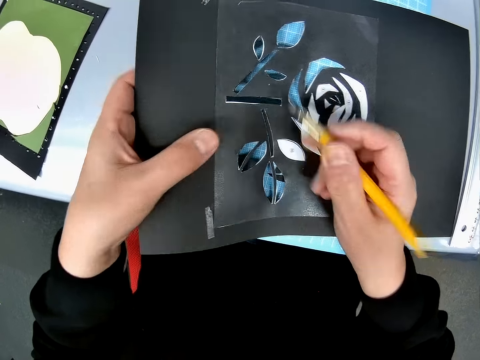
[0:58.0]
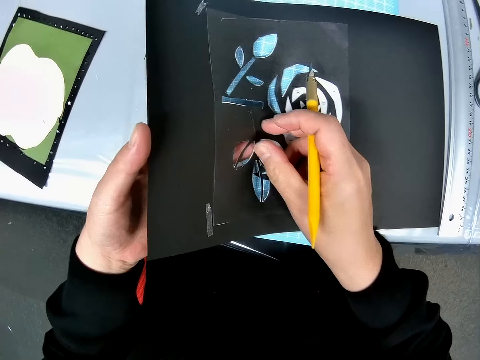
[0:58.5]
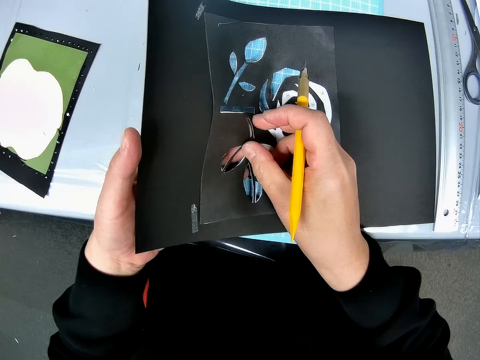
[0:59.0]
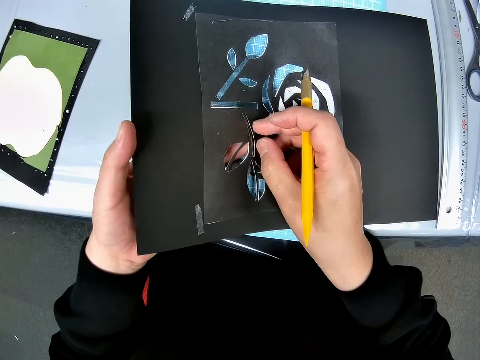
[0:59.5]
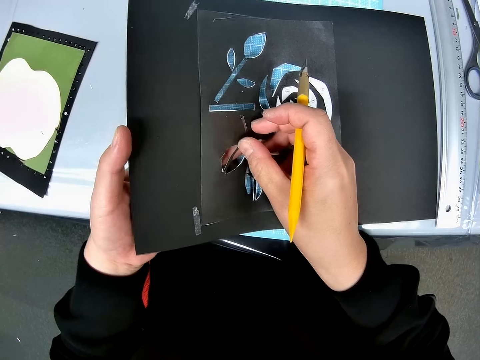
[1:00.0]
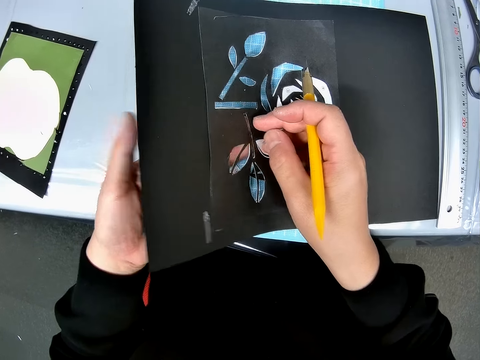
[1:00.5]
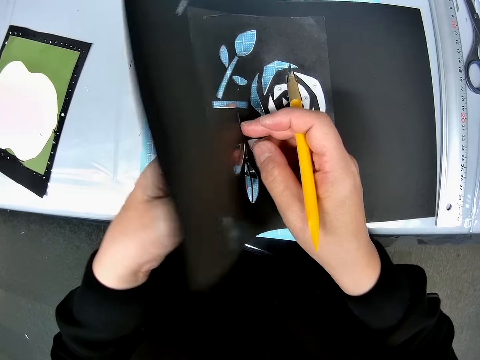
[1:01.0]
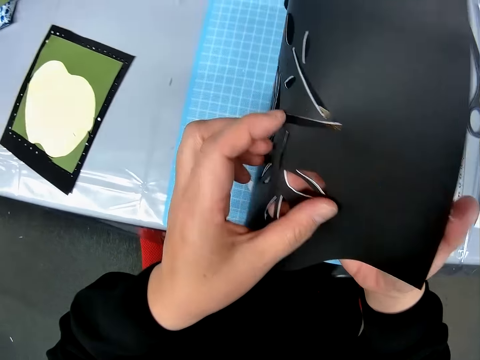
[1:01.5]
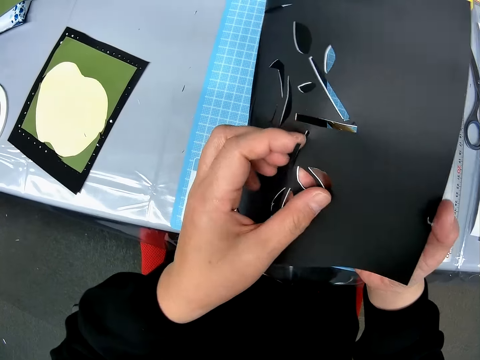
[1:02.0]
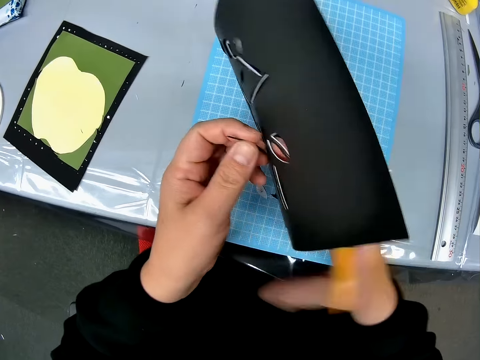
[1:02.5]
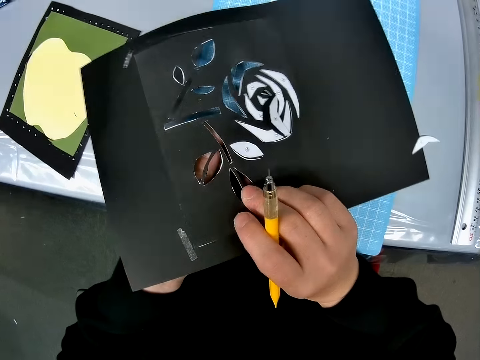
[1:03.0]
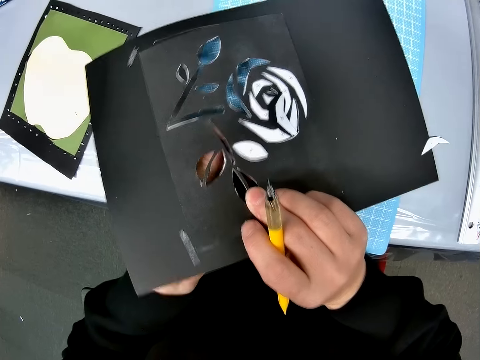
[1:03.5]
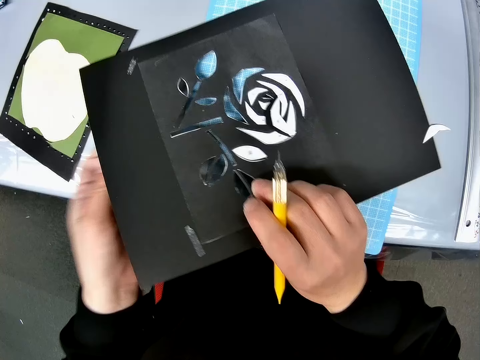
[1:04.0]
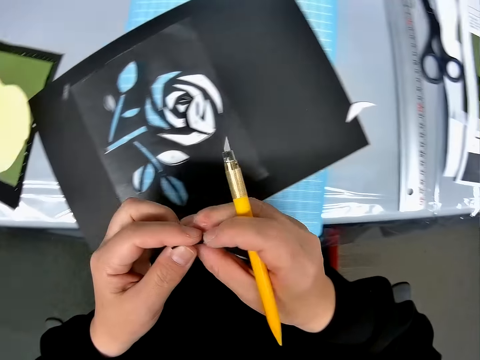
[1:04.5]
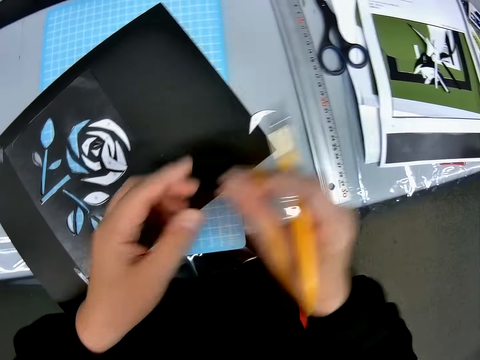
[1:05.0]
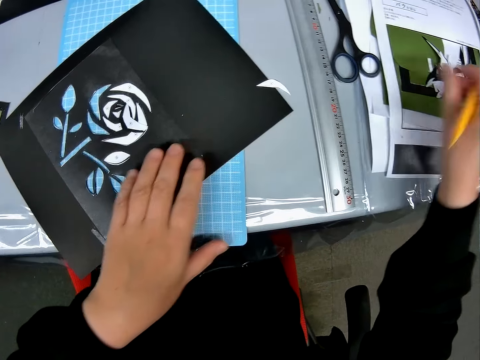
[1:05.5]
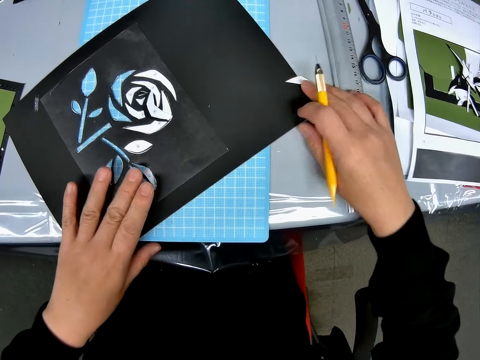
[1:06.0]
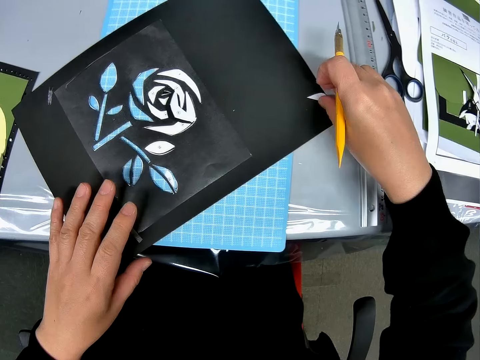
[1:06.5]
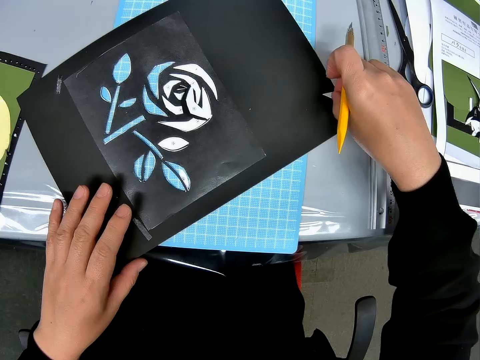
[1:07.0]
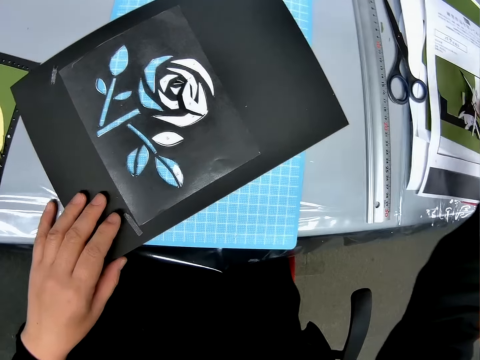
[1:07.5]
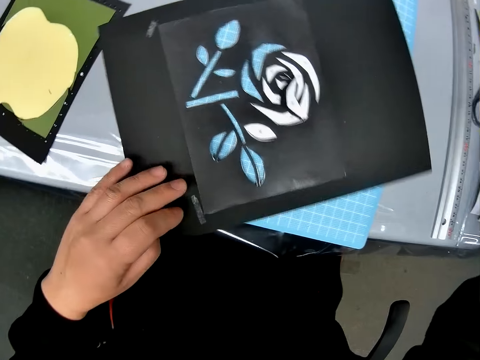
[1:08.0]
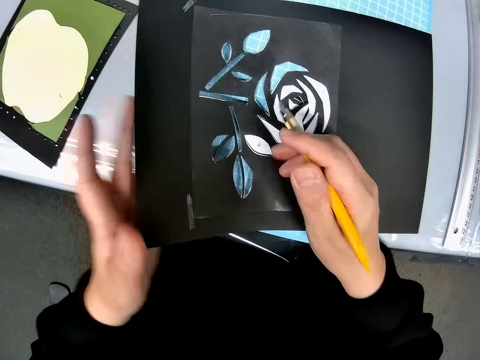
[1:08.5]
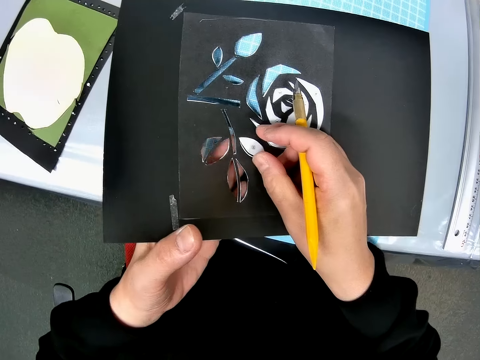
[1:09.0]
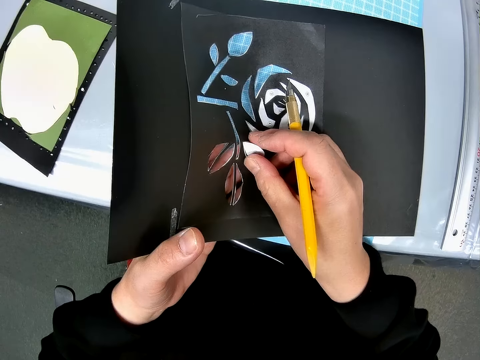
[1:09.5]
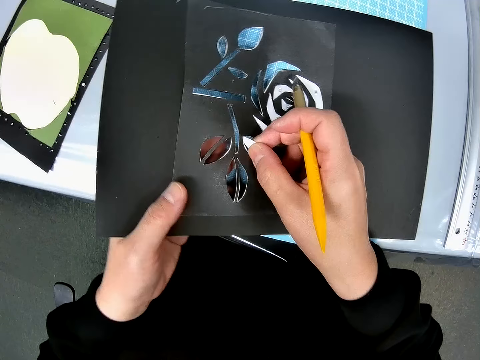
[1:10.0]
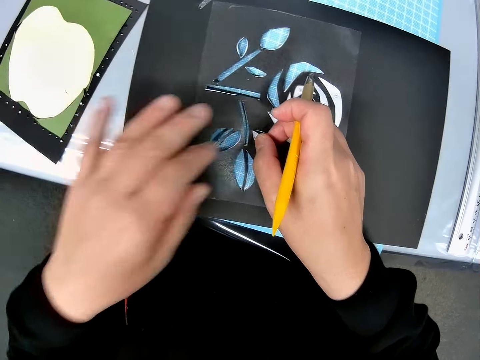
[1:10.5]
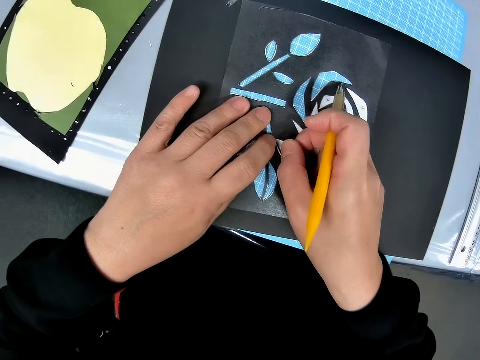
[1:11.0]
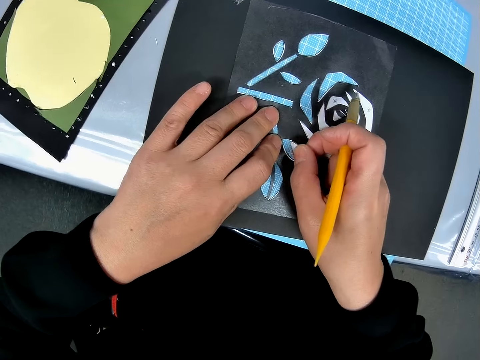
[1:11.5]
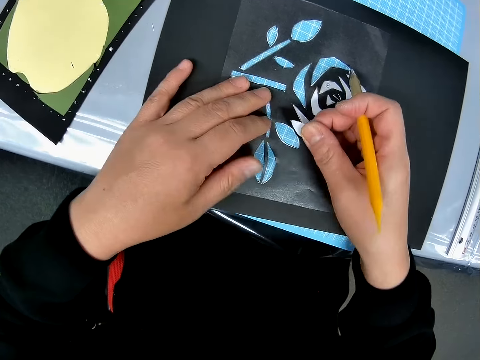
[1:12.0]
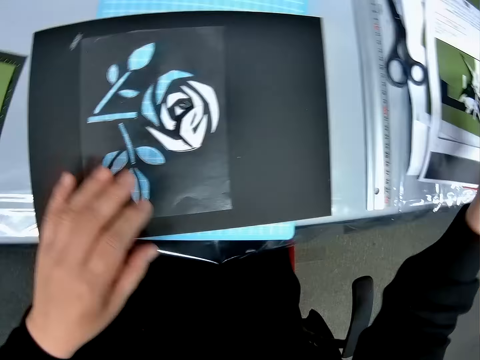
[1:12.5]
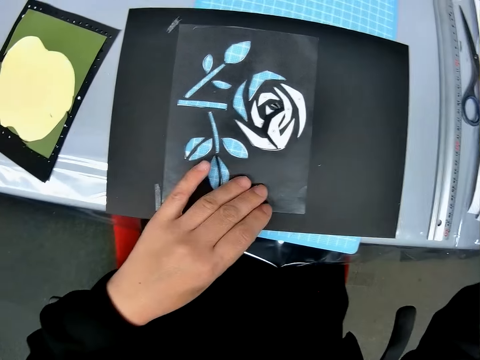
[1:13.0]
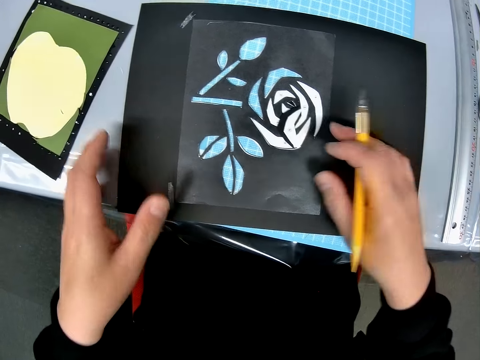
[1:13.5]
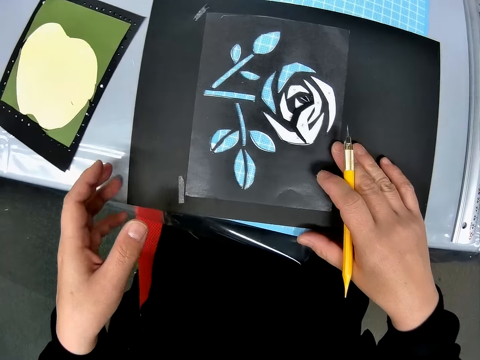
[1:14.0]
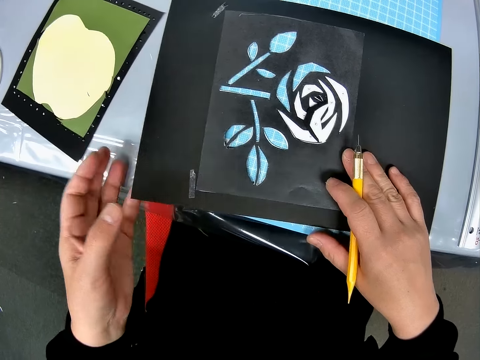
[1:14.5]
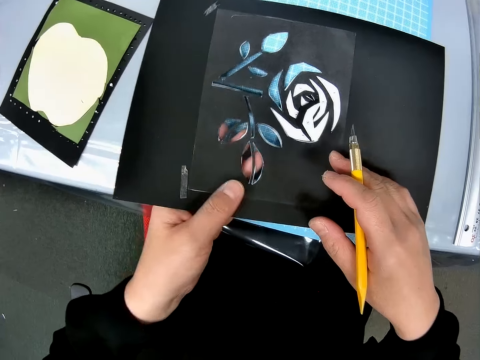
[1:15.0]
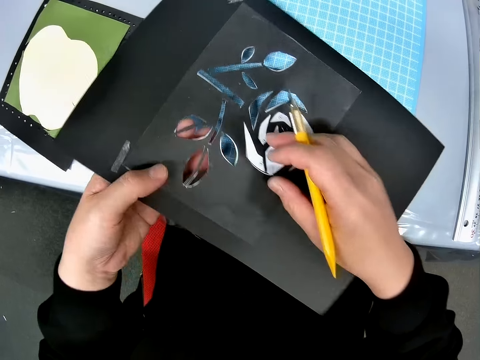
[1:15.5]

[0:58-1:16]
The camera wearer presses the pieces on the craft sheets. He turns over the craft sheets with his left hand and detaches the pieces from the craft sheets with his left hand. He stares at the paper. He passes the pieces to his right hand and drops the pieces on the pile of papers on the table. He picks up the pieces from the craft sheet and drops the pieces on the pile of papers on the table. He places his left hand under the craft sheets, detaches the pieces from the craft sheets with his right hand, and removes his left hand from under the craft sheets. He drops the pieces on the pile of papers on the table and places his left hand under the craft sheets.

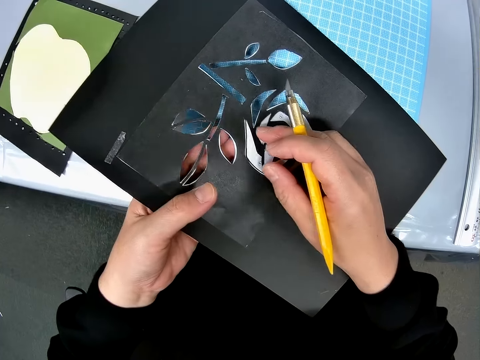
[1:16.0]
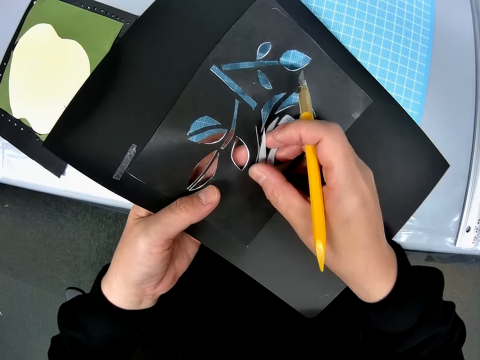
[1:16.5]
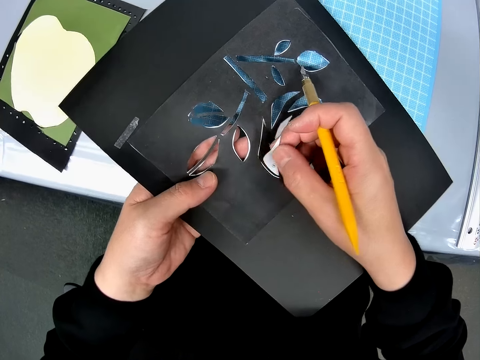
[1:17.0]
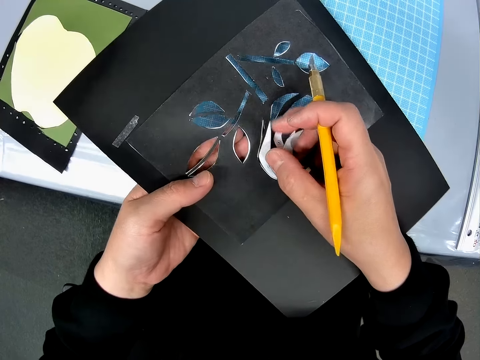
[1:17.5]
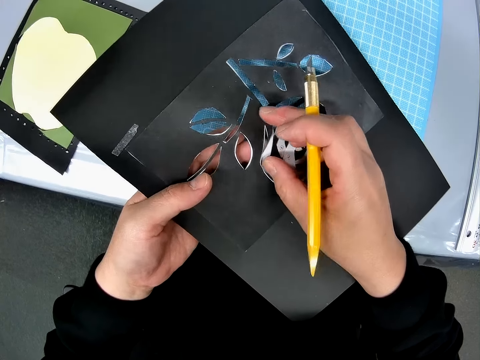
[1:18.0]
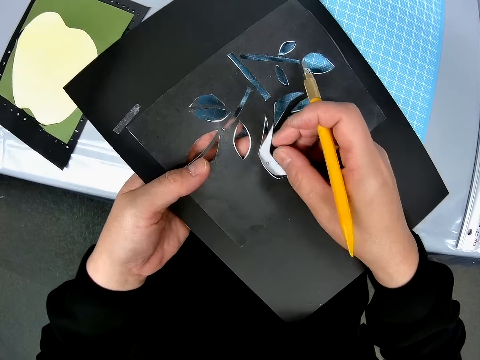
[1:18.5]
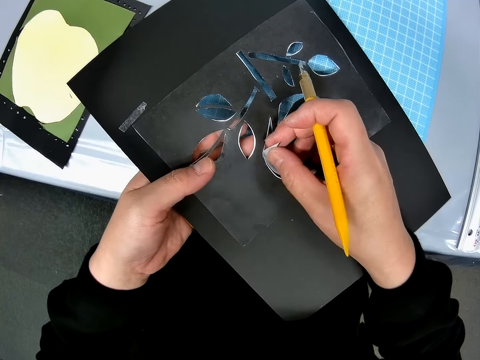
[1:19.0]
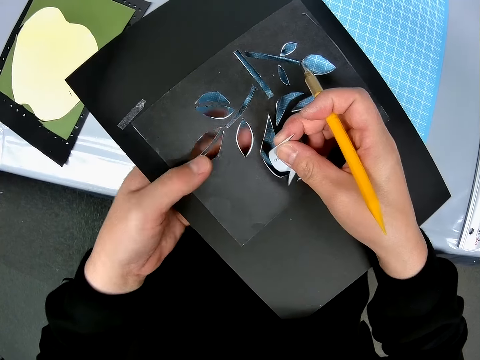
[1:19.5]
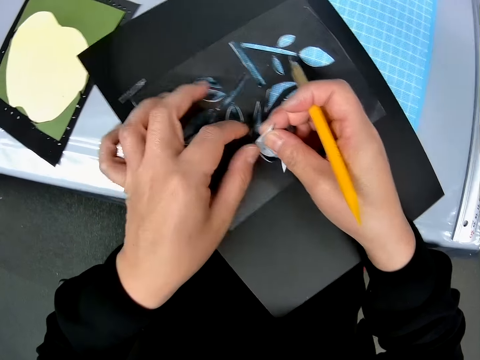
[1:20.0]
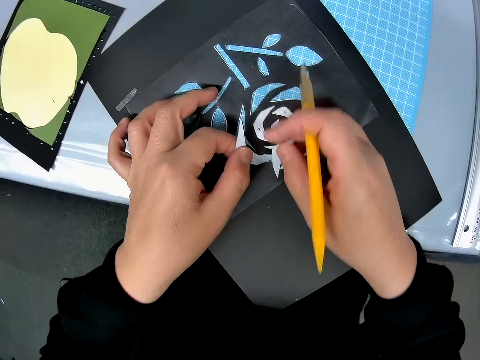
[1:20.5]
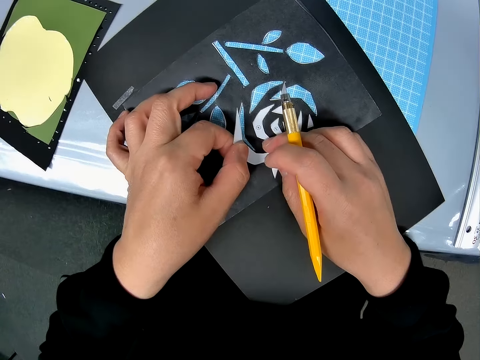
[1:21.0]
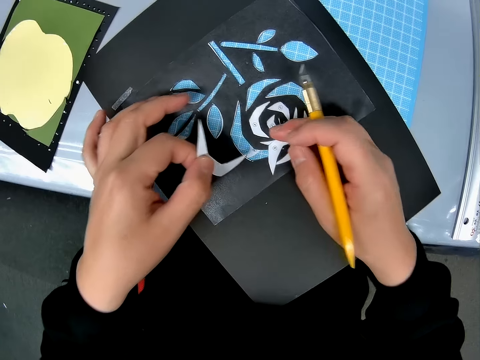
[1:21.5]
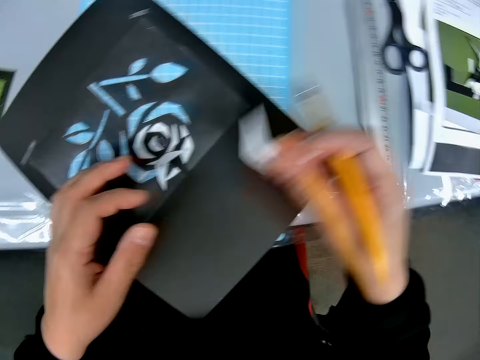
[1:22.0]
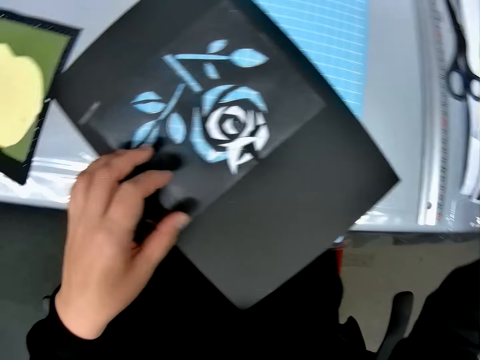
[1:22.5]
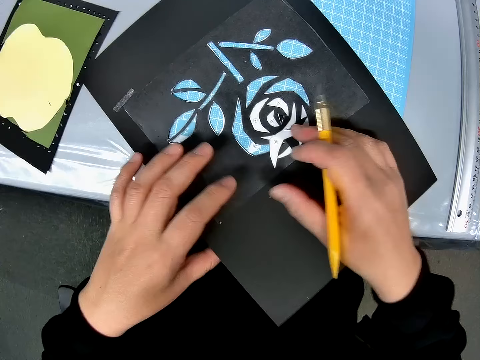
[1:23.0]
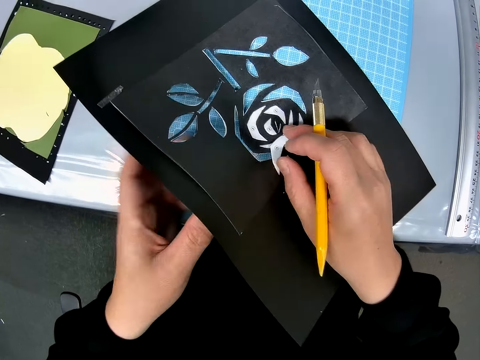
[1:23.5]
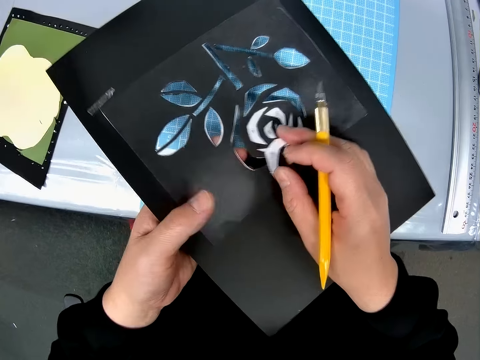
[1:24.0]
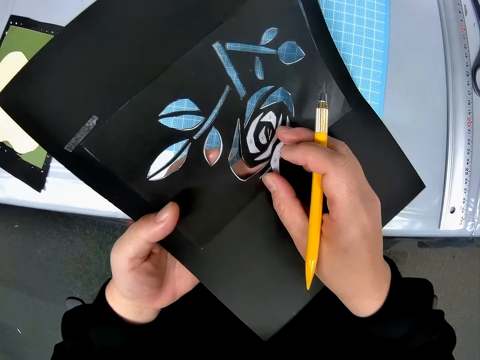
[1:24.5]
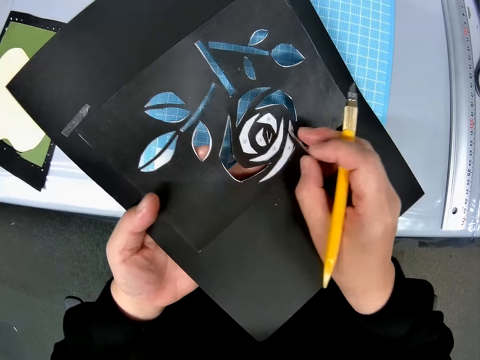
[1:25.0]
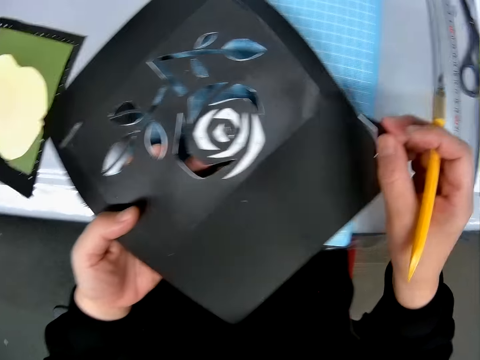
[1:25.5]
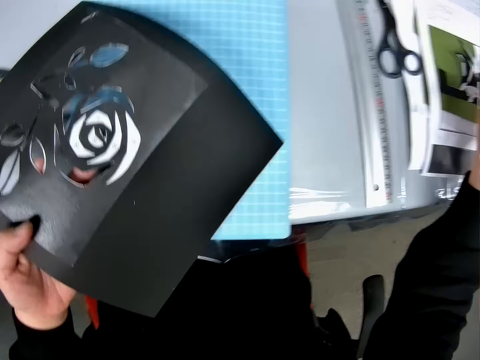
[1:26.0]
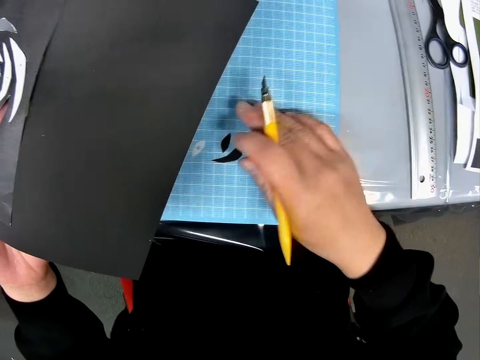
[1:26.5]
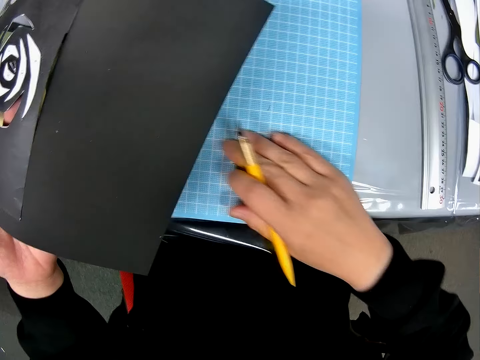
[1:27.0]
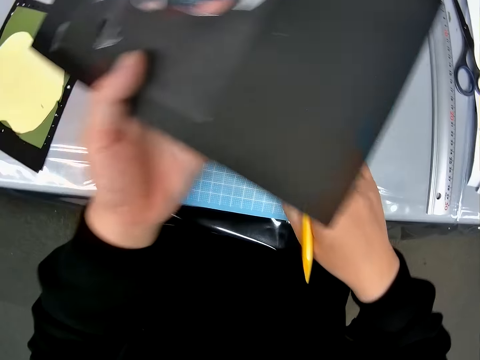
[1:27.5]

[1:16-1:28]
The camera wearer turns the paper around. He detaches the pieces from the craft sheets with his right hand, removes his left hand from under the craft sheets, and detaches the pieces from the craft sheets with his hands. He drops the pieces on the pile of papers on the table, picks up the pieces from the craft sheets, and places his left hand under the craft sheets. He pulls the paper off. He drops the pieces on the pile of papers on the table, lifts the craft sheets with his hands from the cutting sheet, and gathers the pieces on the cutting sheet.
